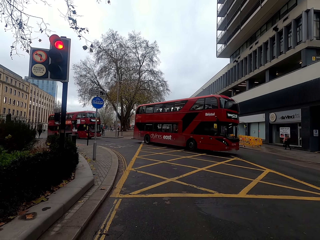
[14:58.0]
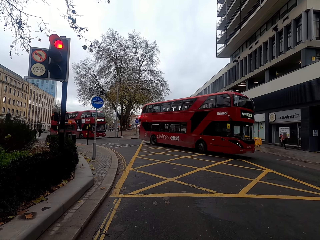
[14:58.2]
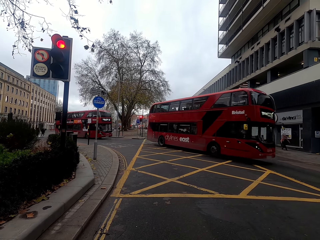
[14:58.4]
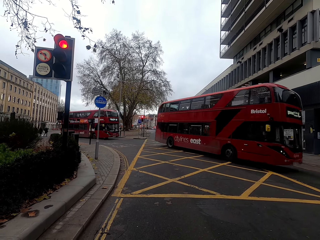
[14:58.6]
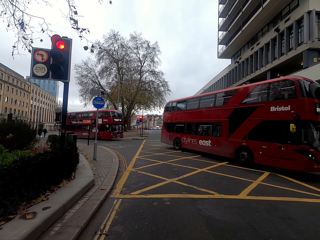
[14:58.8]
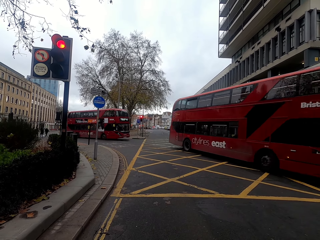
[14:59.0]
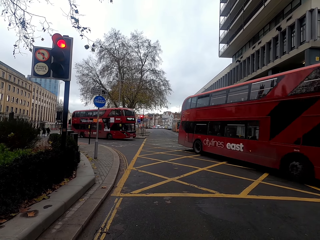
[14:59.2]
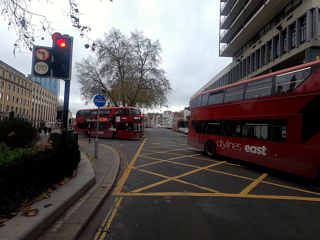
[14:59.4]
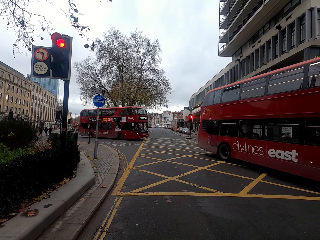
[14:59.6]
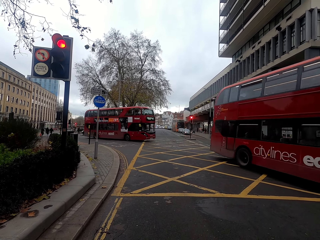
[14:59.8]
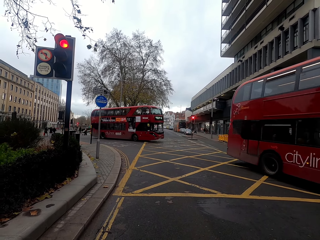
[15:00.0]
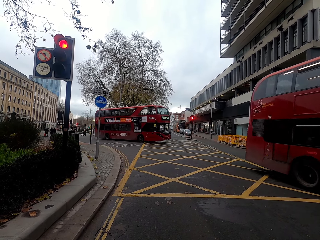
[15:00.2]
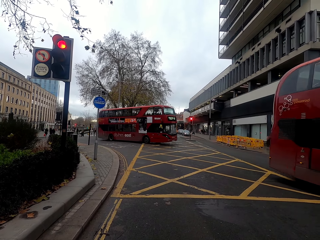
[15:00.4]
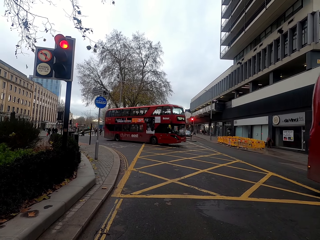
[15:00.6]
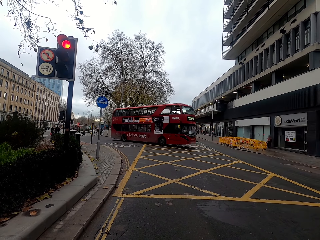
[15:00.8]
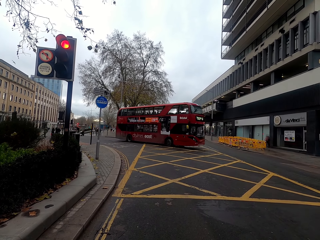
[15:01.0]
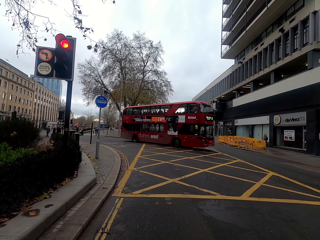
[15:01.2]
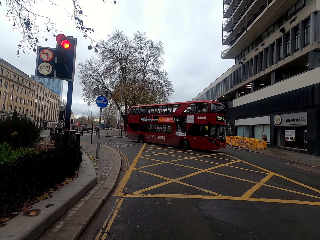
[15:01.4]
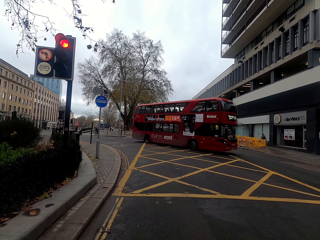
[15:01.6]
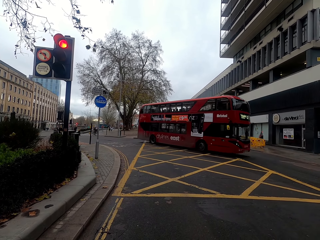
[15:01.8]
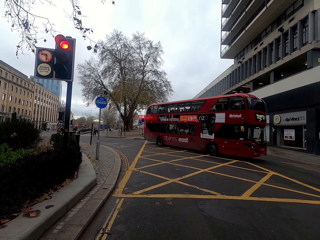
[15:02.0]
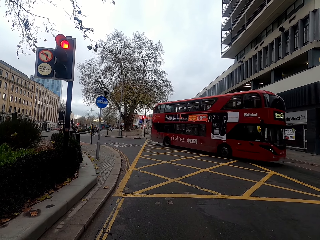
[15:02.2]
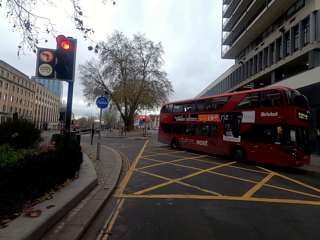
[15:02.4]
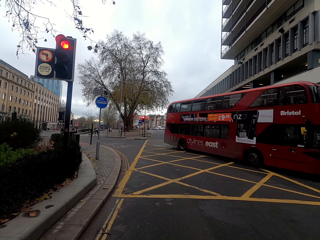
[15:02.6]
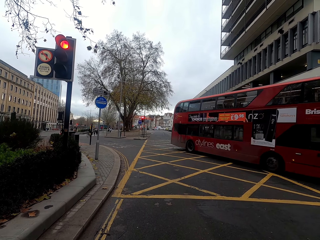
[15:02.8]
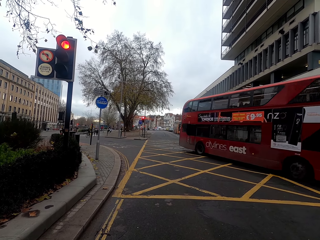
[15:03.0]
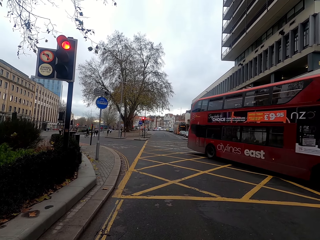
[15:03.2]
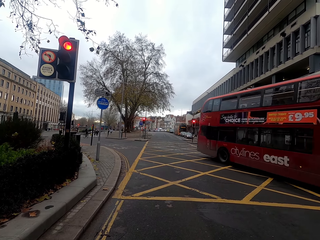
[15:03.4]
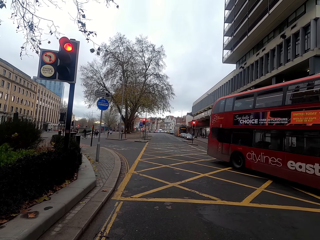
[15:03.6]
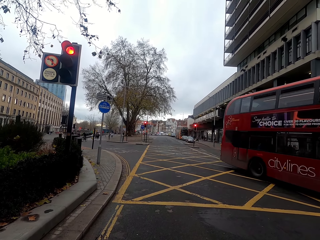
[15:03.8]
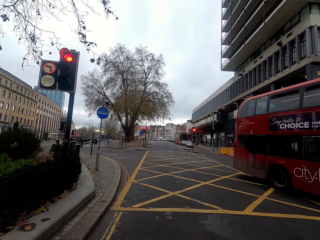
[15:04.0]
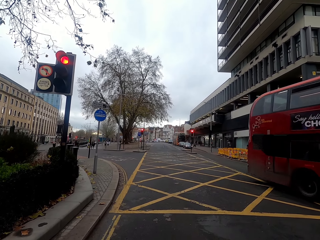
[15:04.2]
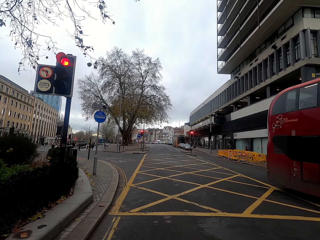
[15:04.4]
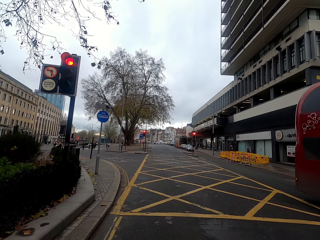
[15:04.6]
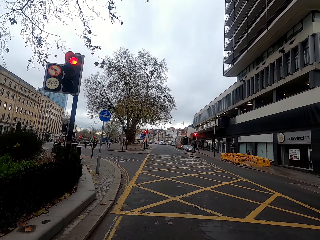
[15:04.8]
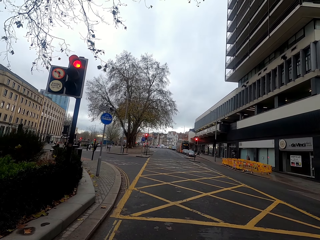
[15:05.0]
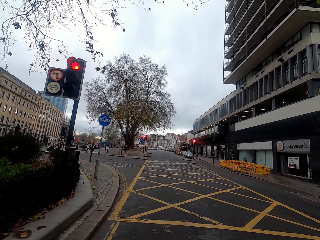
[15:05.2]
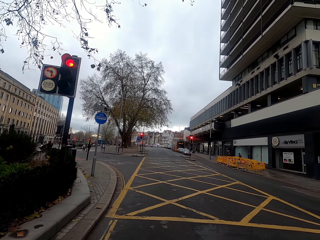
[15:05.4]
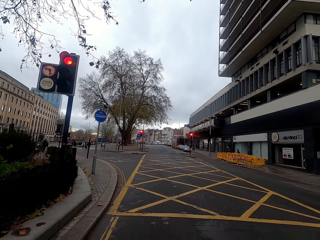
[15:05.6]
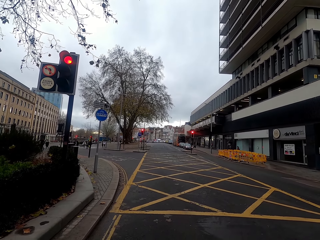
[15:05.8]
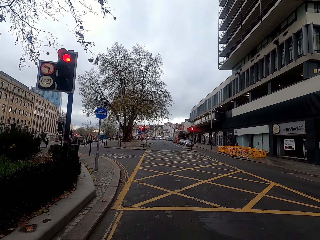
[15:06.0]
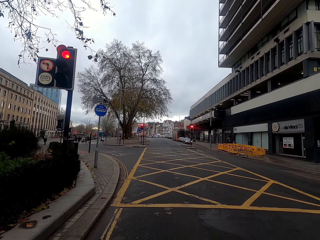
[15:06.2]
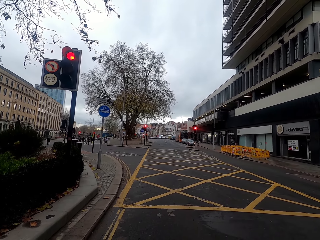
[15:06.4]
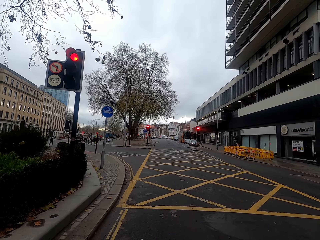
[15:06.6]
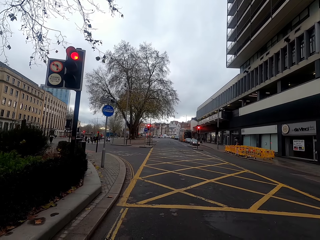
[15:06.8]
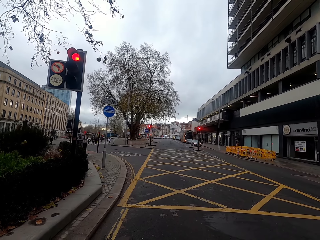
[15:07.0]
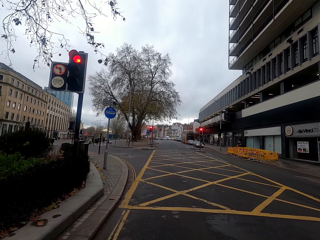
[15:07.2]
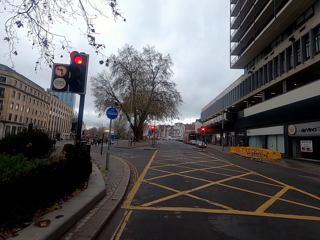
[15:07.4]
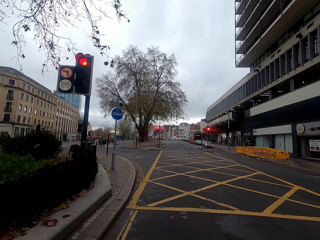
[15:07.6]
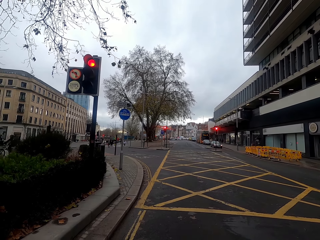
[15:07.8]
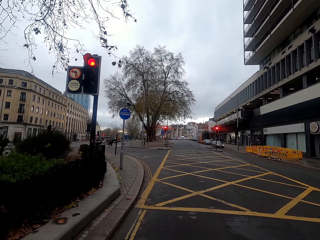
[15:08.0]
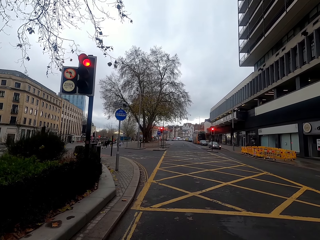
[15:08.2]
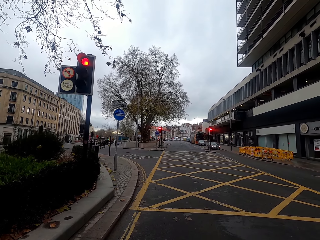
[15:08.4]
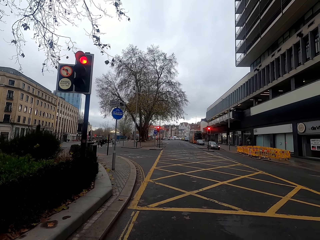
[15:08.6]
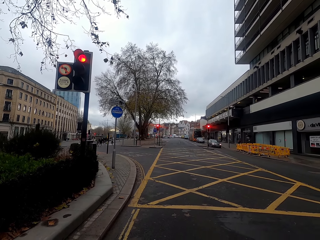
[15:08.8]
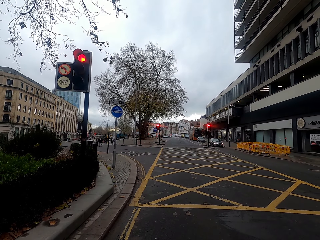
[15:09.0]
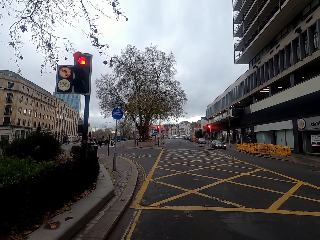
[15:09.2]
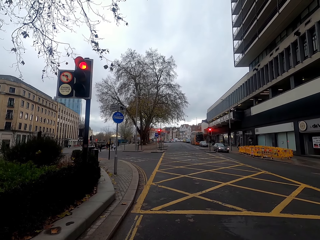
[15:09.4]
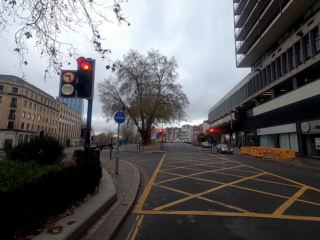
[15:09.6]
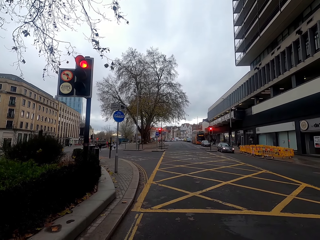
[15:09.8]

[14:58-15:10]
A red bus drives past the camera wearer. A red bus drives past them again.

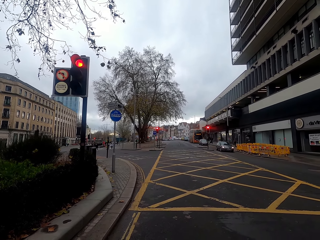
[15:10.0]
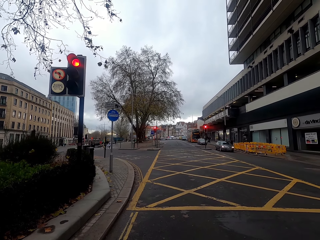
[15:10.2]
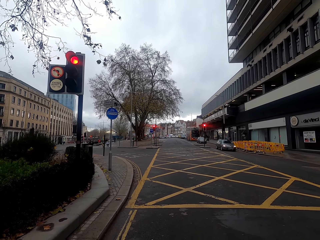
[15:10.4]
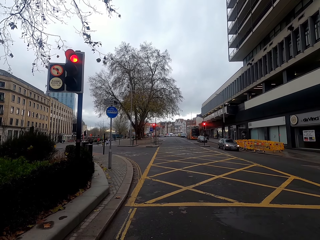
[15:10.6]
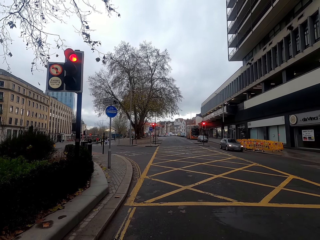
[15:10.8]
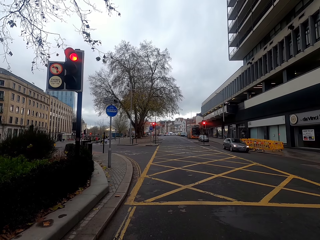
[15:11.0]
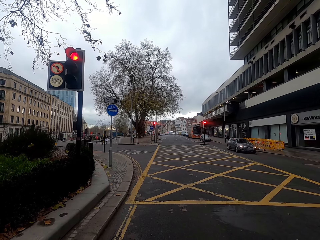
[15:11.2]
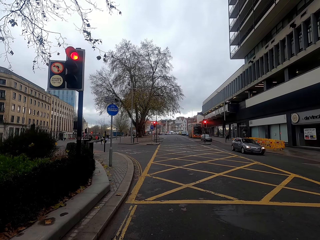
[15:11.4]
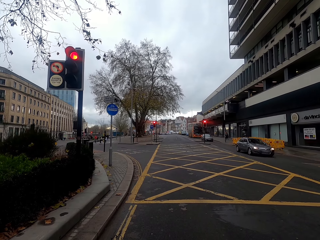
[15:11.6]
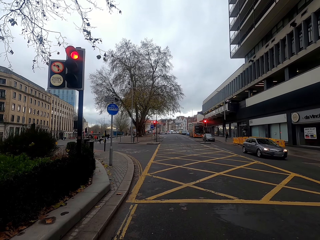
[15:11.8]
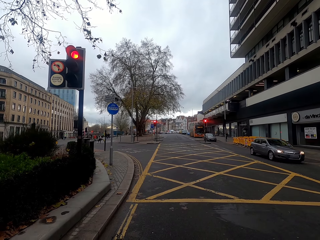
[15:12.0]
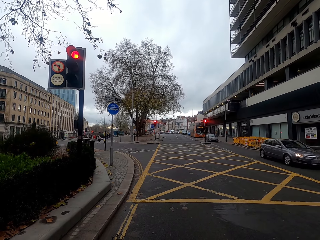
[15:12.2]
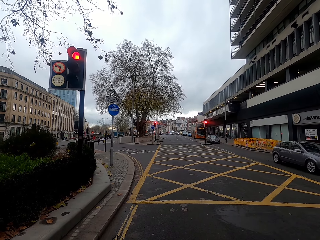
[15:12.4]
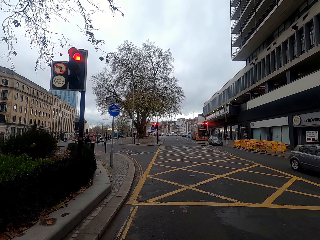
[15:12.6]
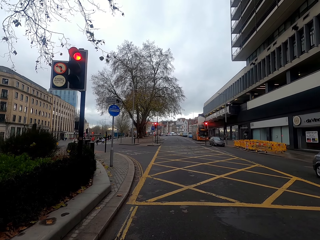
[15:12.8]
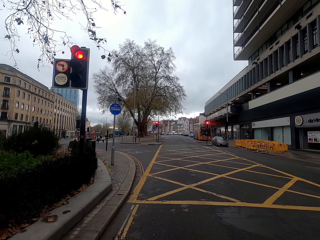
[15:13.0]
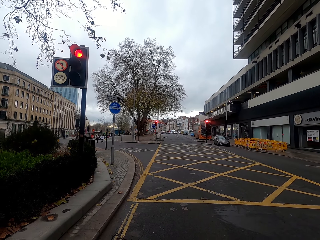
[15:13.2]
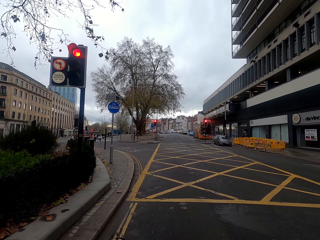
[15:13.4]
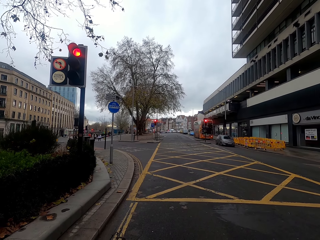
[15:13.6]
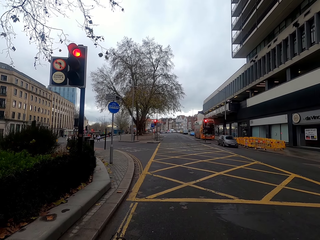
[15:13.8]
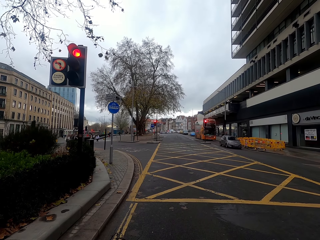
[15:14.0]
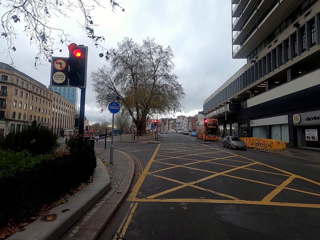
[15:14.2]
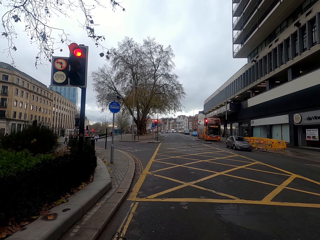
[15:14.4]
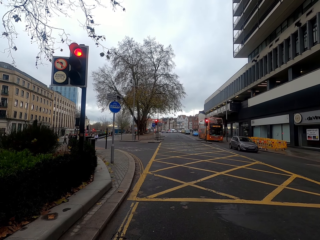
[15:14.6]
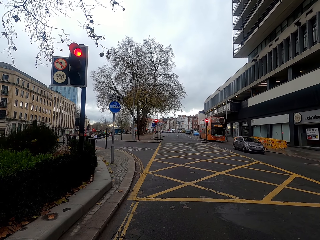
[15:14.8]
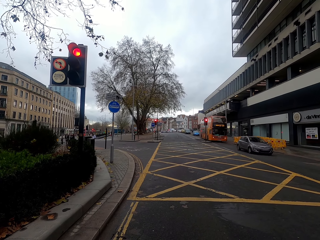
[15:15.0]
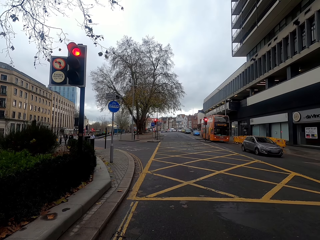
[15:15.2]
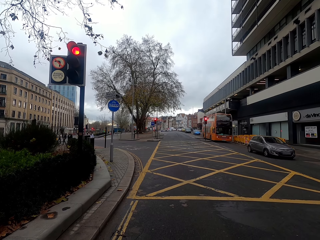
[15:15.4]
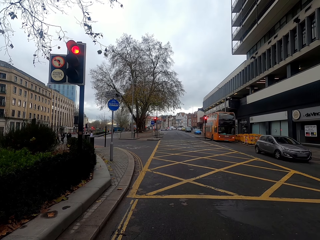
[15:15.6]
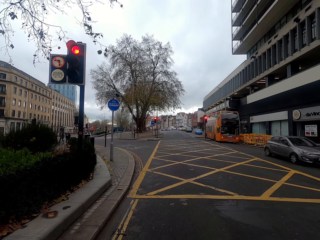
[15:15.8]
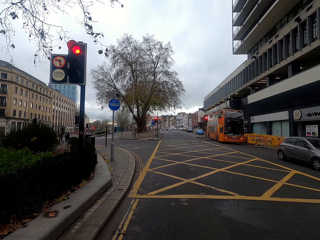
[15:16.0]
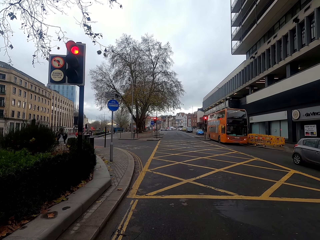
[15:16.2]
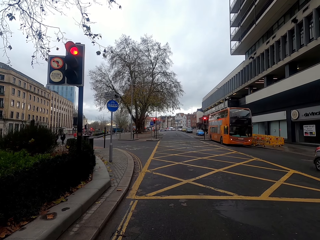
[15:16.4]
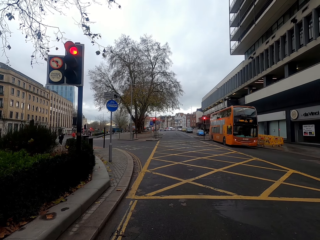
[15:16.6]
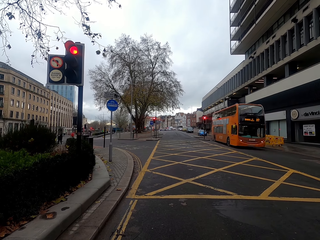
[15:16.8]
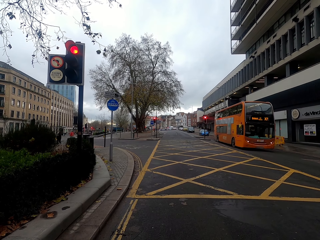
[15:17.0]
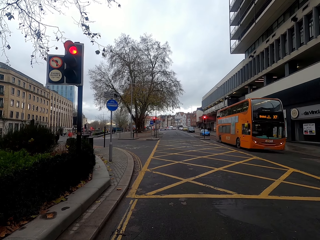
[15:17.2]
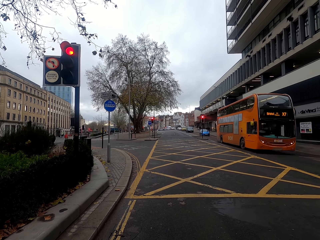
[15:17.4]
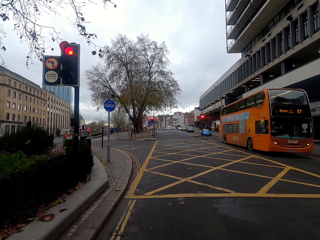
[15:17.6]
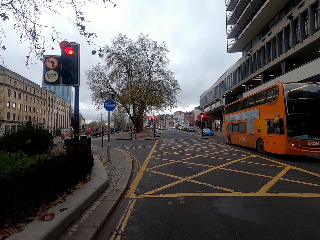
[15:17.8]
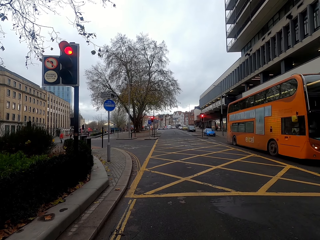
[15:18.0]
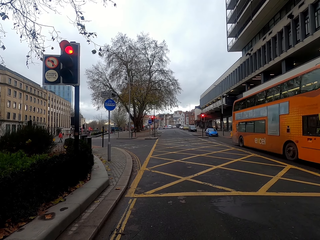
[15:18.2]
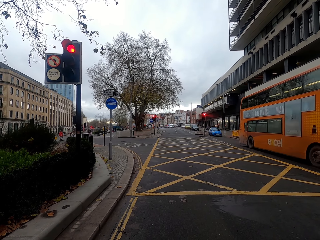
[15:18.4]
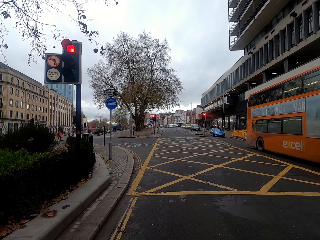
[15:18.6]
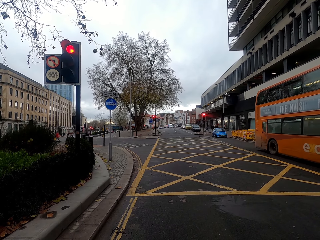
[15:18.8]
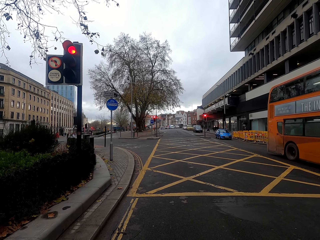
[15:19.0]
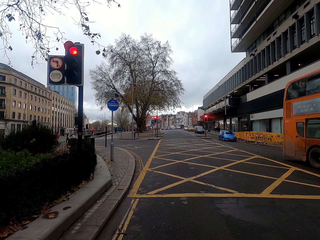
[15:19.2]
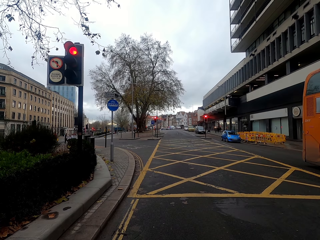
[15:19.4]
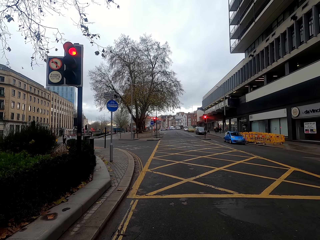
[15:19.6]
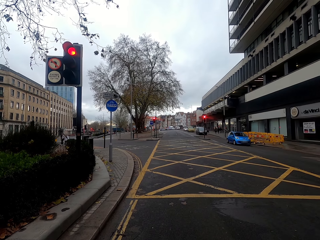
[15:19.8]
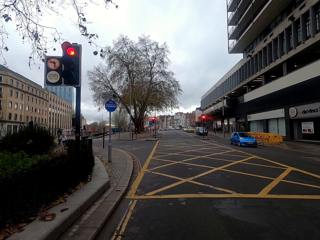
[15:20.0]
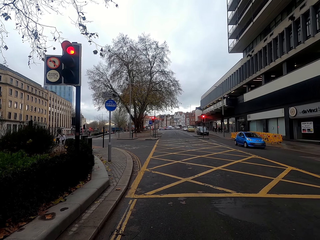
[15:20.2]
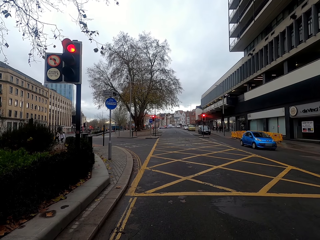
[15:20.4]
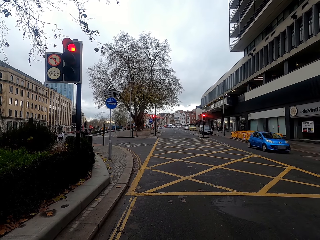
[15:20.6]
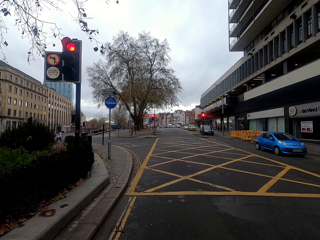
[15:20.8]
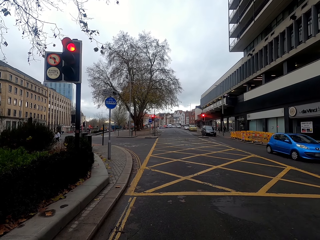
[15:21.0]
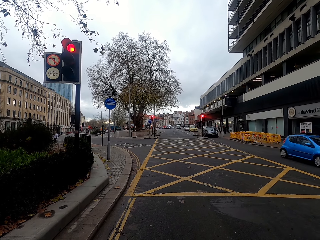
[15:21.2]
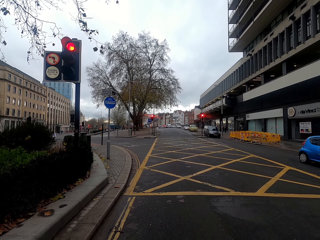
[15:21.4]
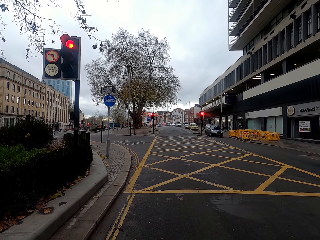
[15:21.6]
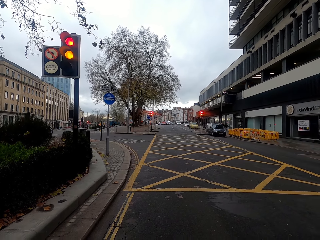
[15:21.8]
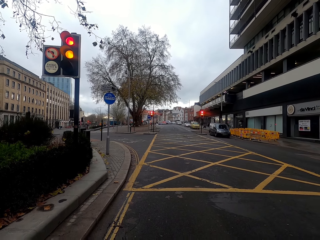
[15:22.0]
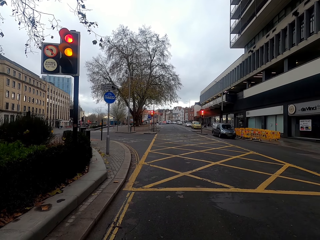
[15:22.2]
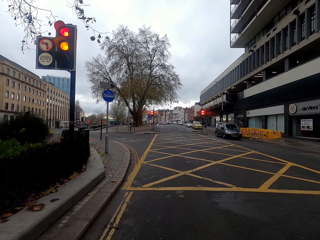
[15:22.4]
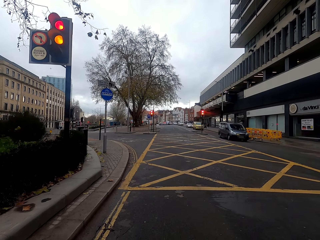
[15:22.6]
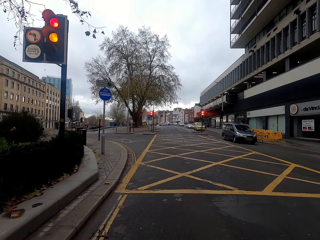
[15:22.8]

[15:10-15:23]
A red bus drives past the camera wearer. A grey car drives past them. An orange bus drives past them. A blue car drives past them. They drive the bus on the road.
